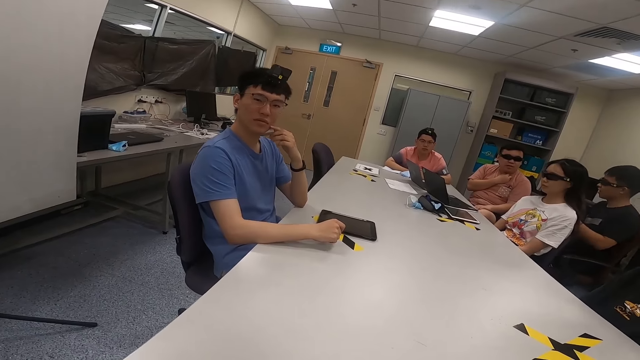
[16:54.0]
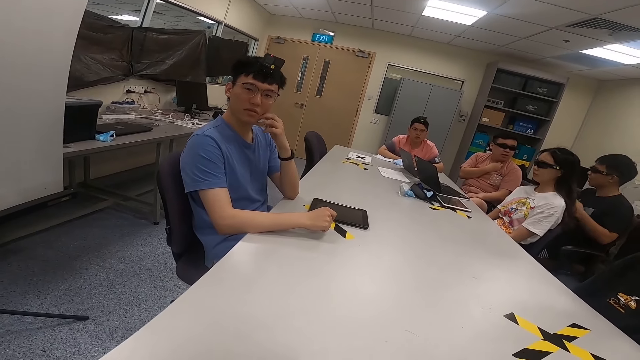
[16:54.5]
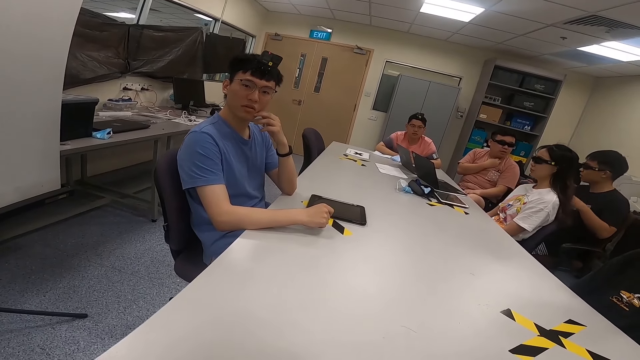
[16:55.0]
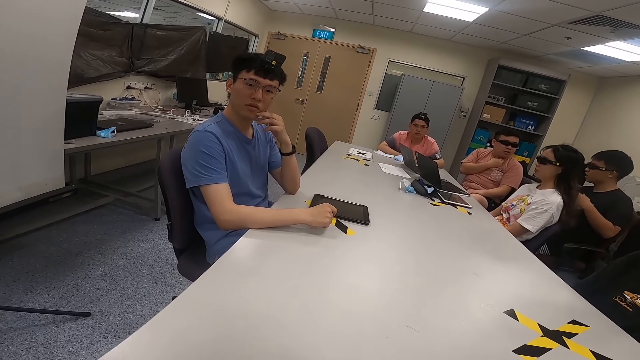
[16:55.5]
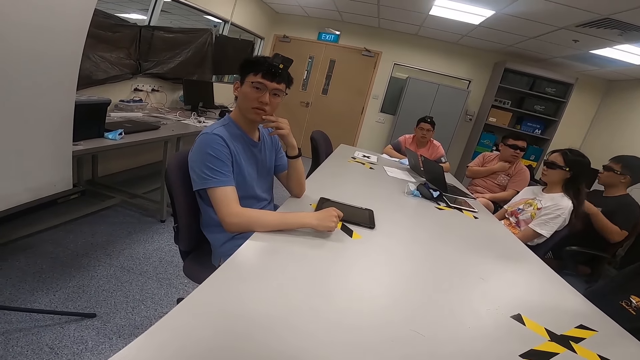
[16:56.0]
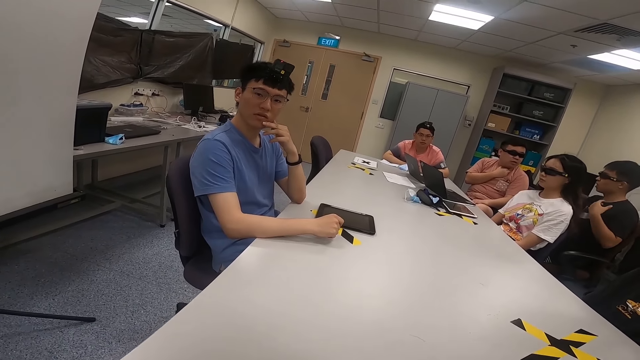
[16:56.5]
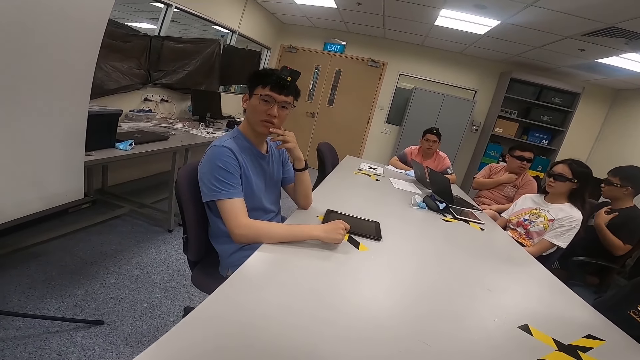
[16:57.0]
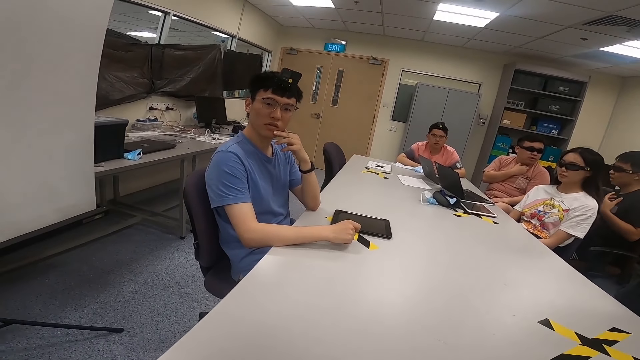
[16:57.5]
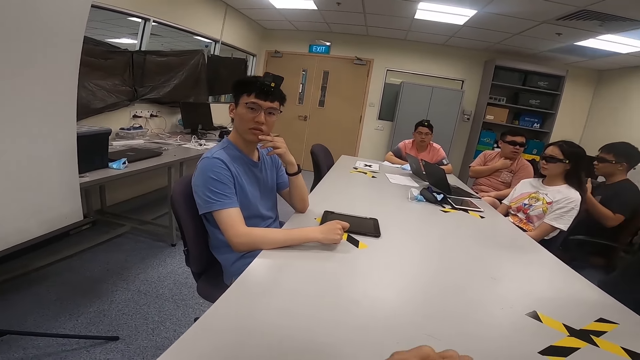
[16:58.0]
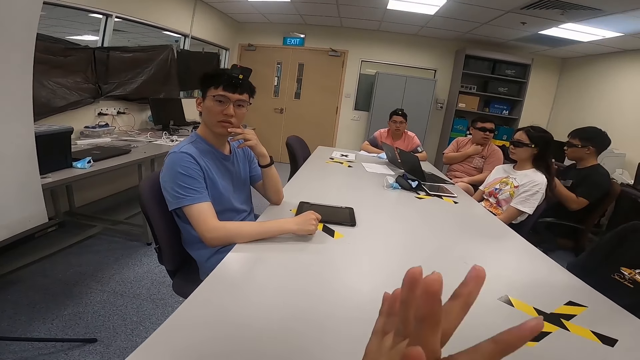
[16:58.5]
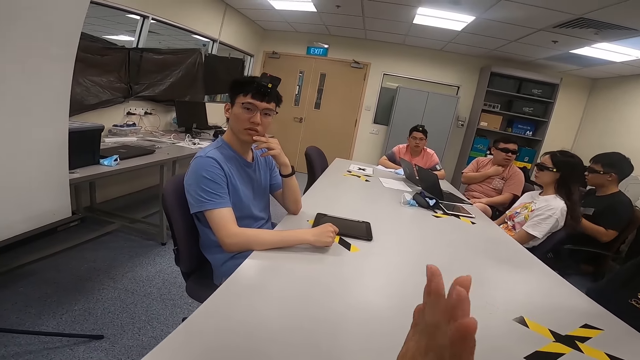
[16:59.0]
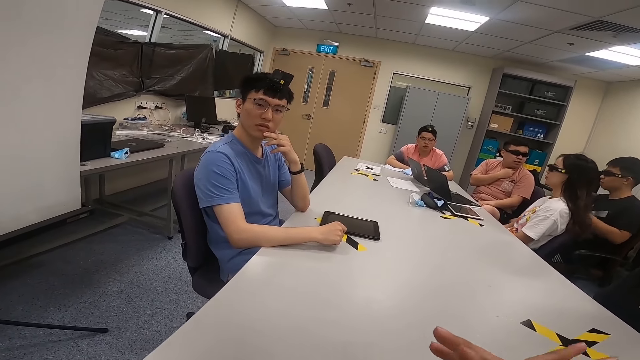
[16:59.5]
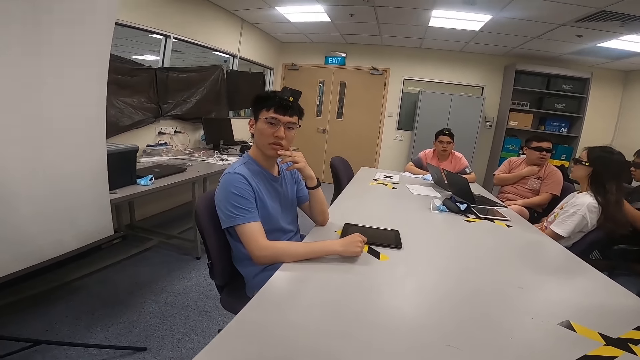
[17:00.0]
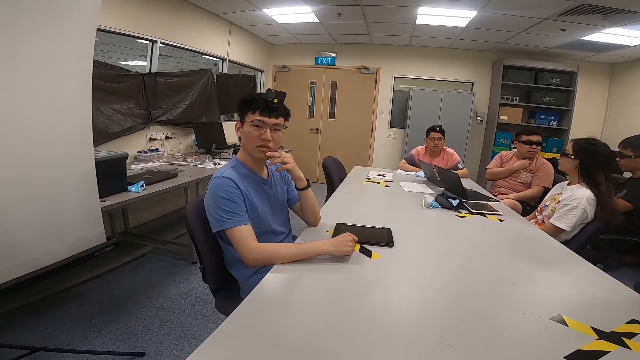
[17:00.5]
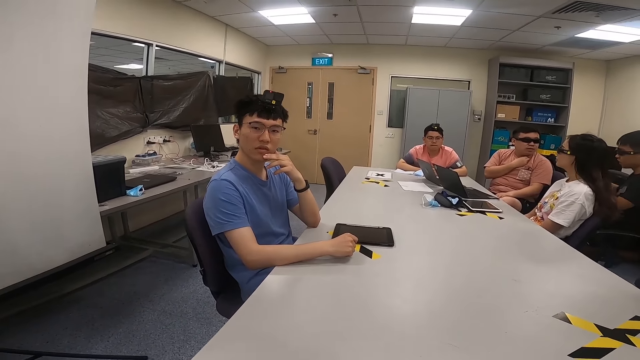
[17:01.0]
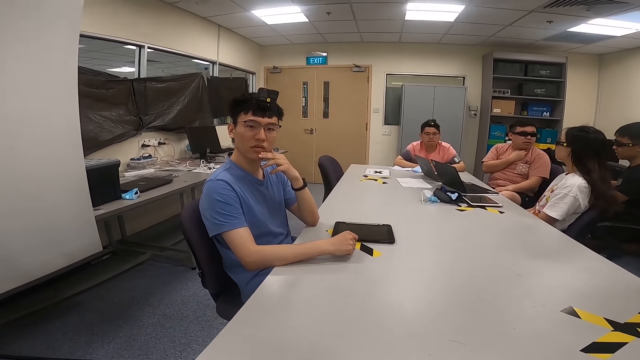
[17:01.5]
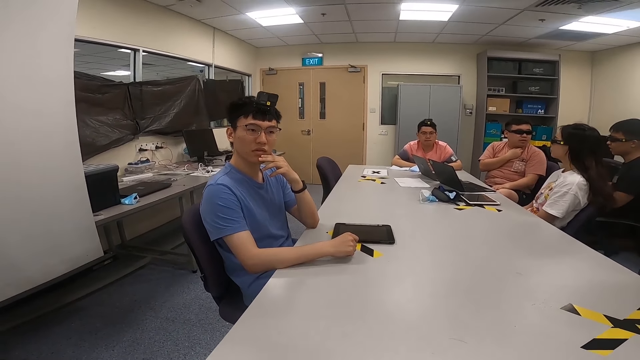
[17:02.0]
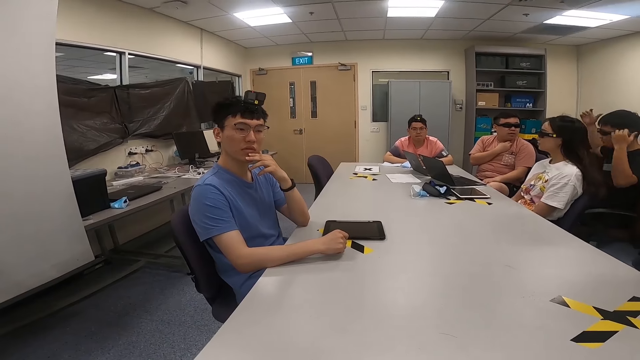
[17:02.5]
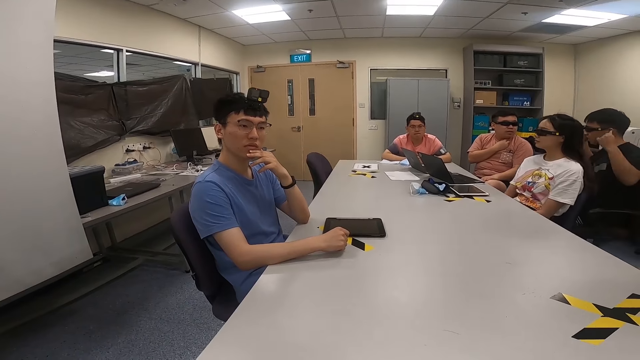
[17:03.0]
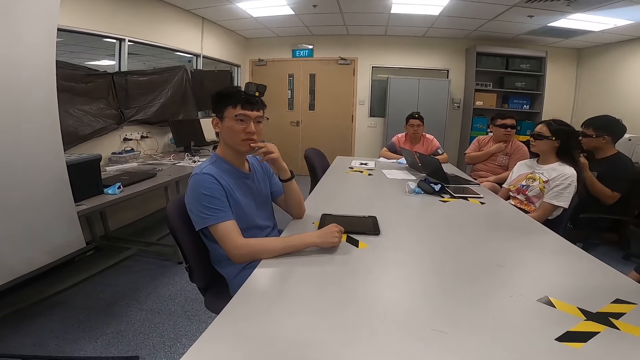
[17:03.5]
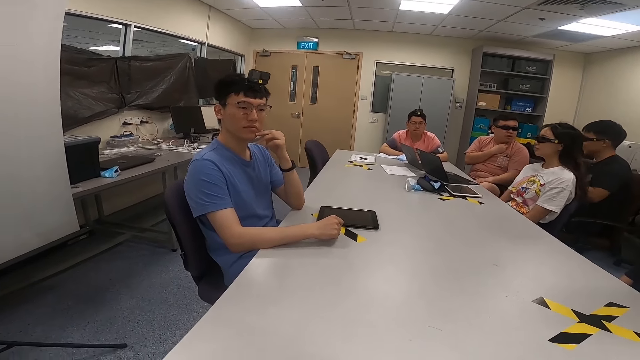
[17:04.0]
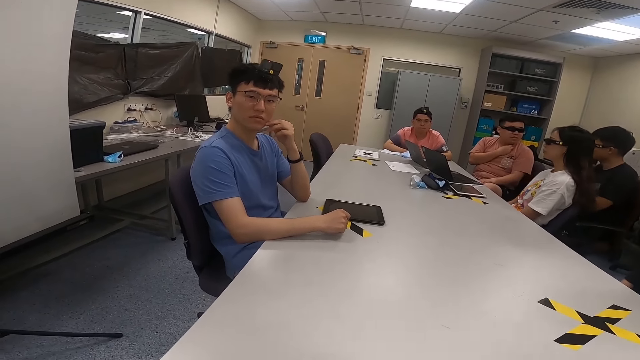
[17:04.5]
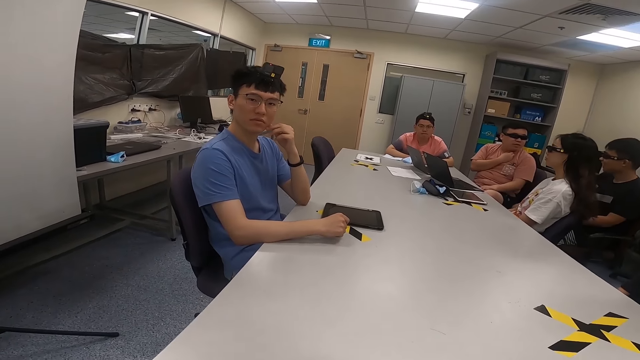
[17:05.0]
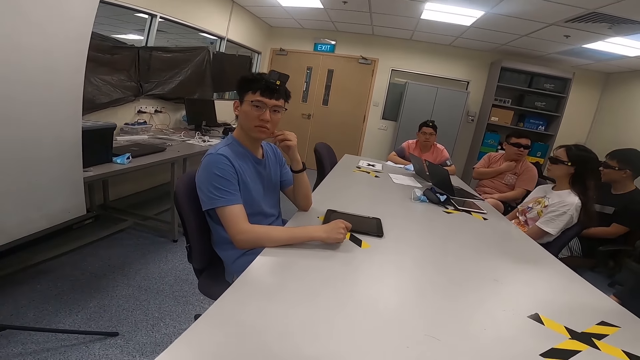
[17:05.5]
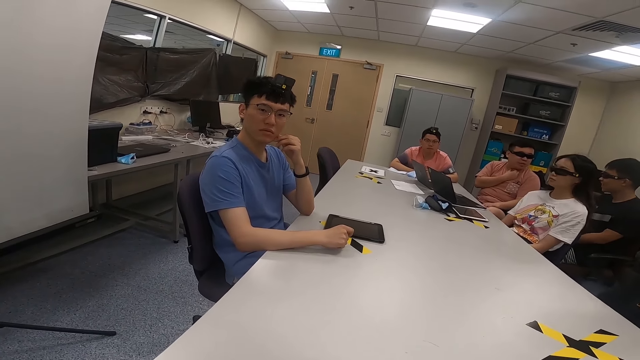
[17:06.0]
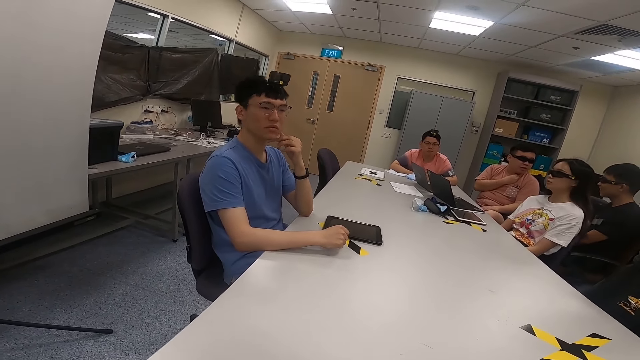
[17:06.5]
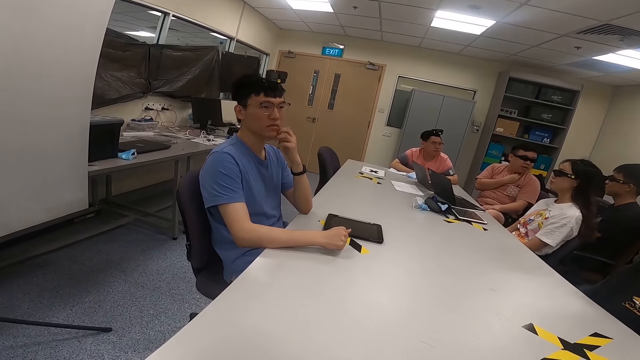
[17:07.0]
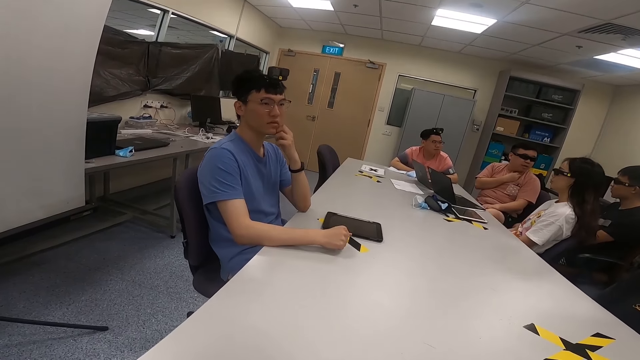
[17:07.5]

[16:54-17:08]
A man puts his hand on his chin. A lady swings on the chair. The camera wearer converses with another man. He moves his hands and lifts both hands. The lady swings on the chair. A third man dances on a chair.

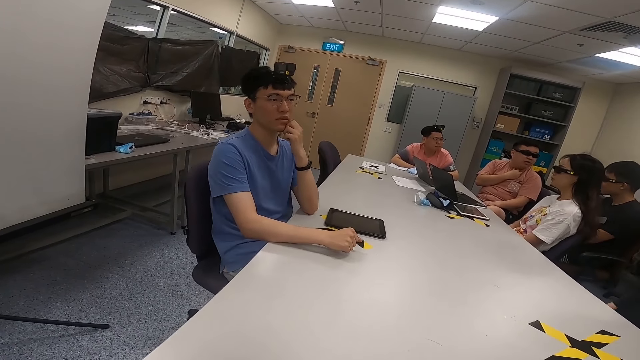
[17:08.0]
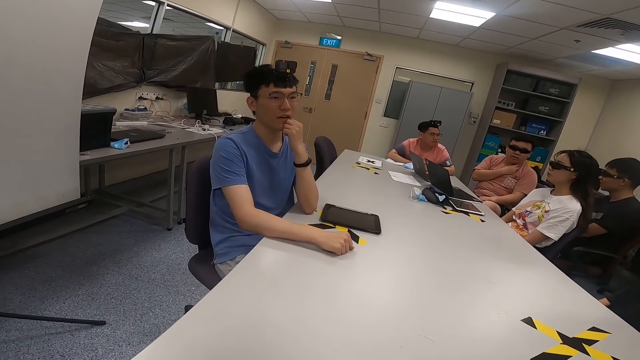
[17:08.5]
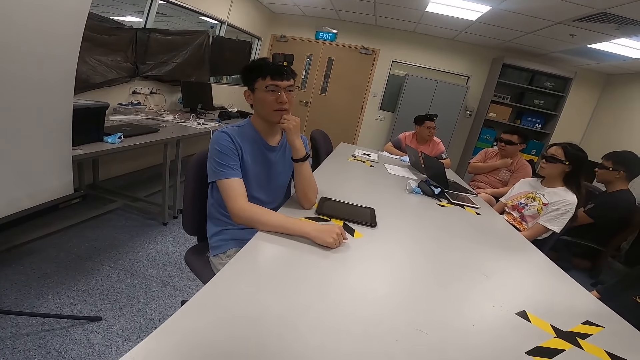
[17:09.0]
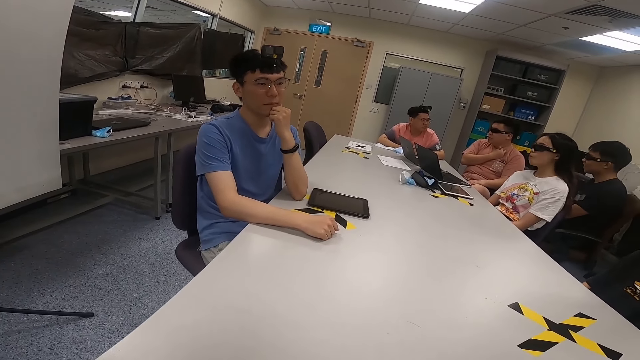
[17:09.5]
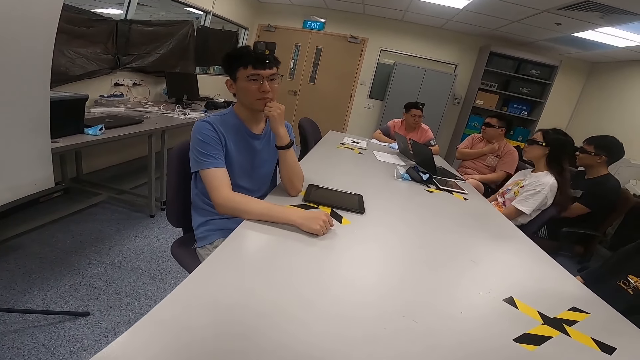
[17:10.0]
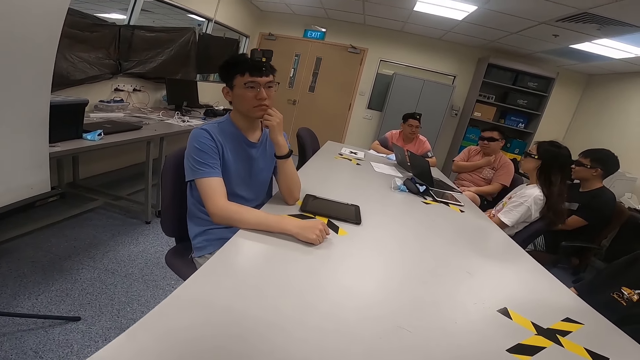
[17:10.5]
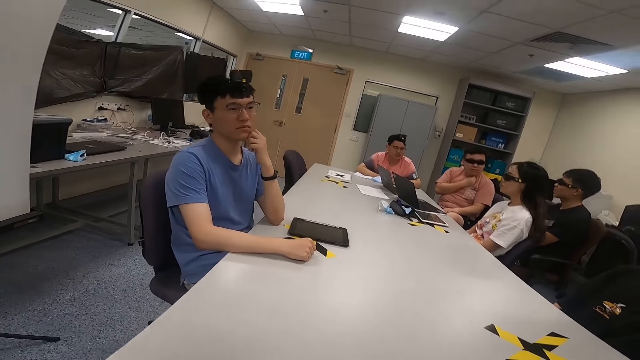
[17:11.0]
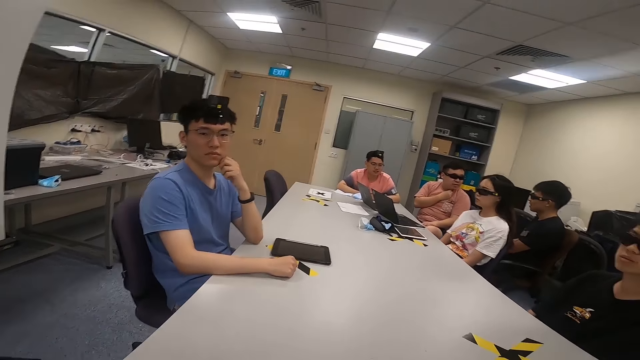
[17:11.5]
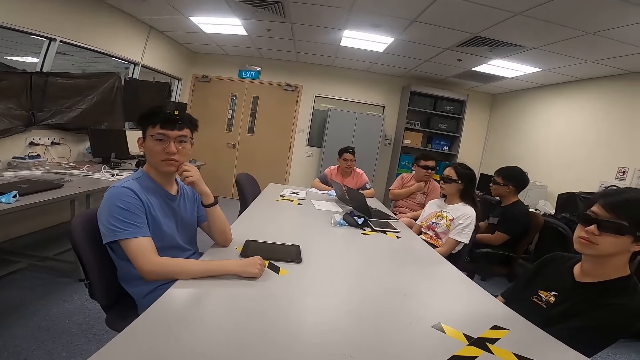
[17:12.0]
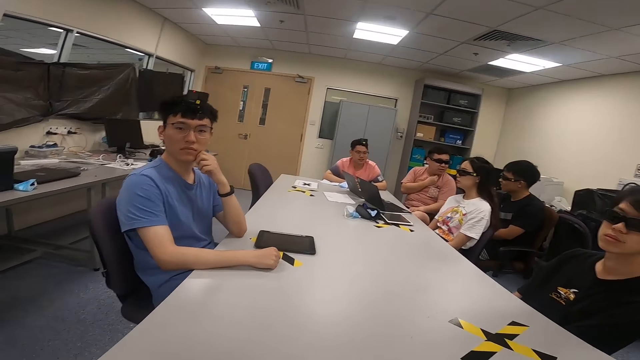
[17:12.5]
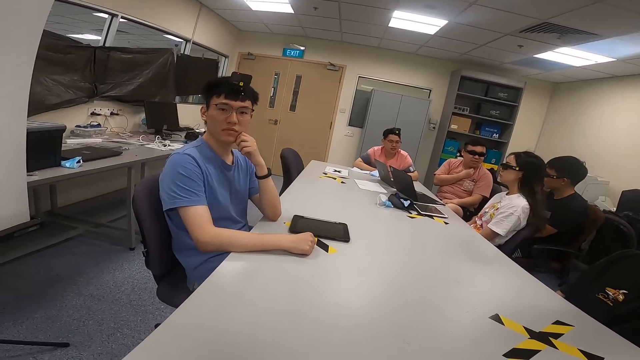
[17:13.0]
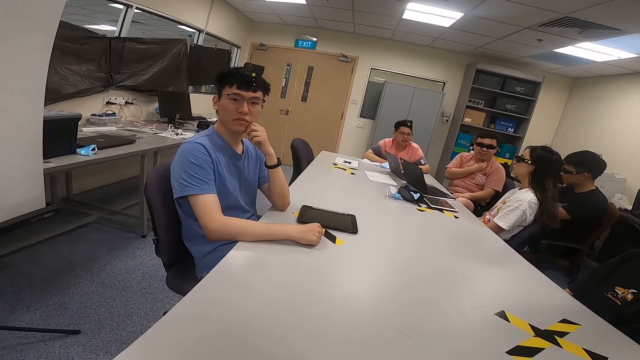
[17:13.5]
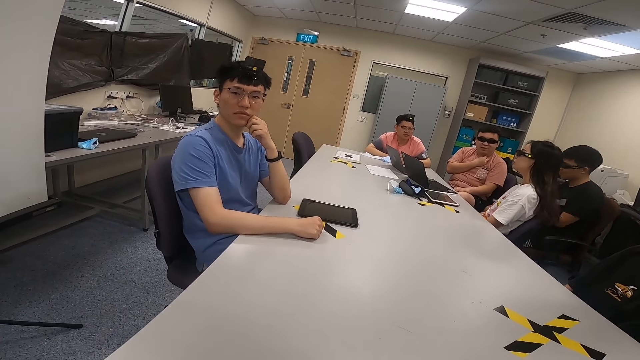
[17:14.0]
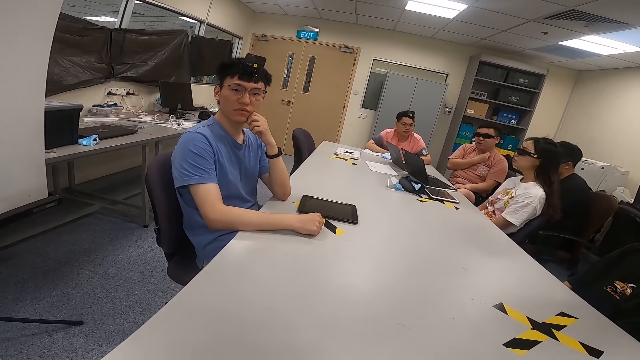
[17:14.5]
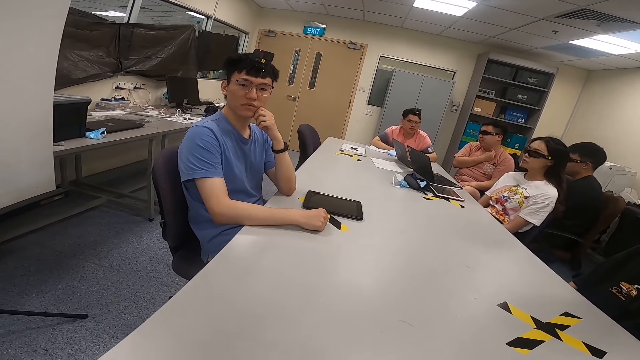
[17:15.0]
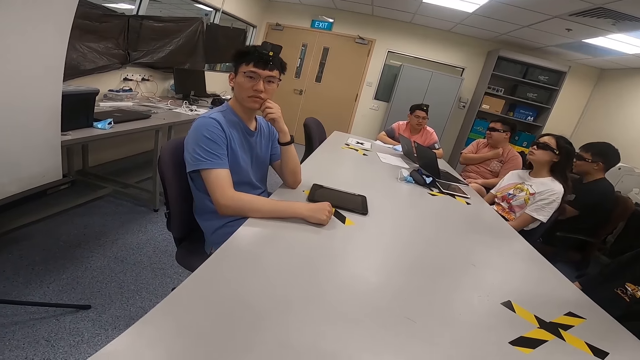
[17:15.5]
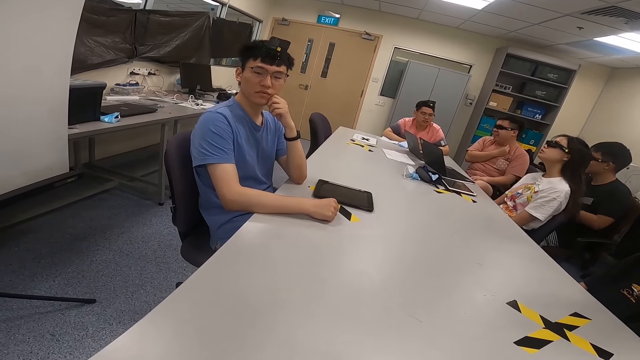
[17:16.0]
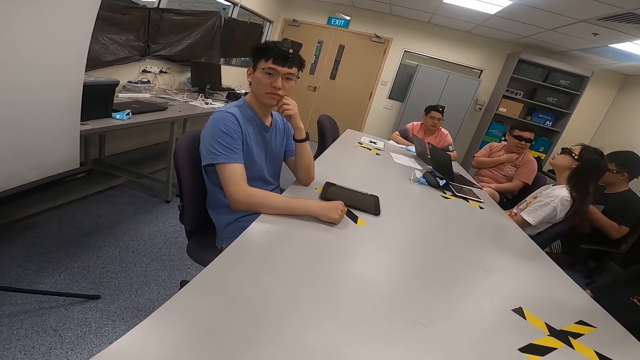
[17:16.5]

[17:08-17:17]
A woman swings on a chair.
